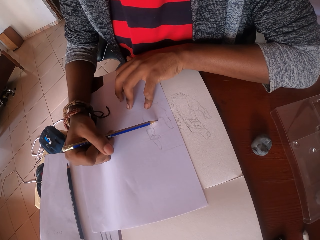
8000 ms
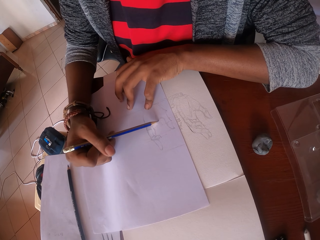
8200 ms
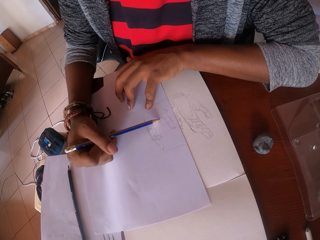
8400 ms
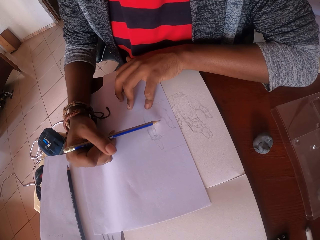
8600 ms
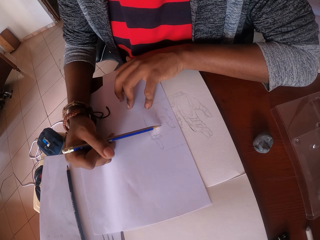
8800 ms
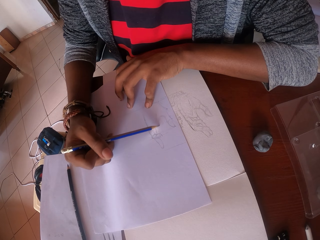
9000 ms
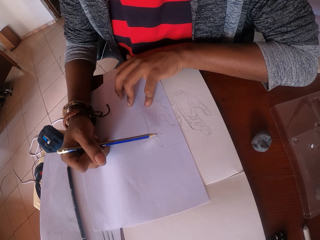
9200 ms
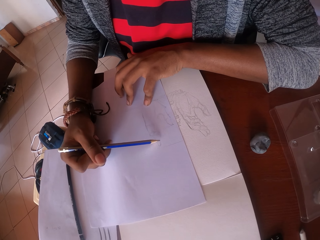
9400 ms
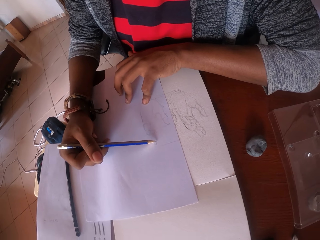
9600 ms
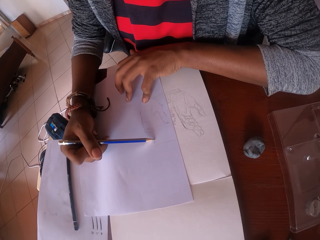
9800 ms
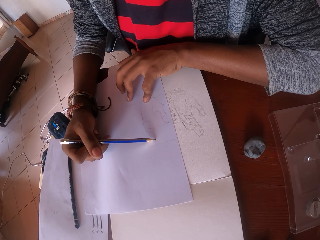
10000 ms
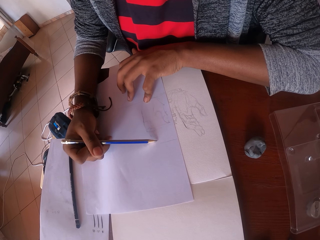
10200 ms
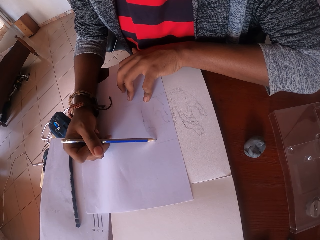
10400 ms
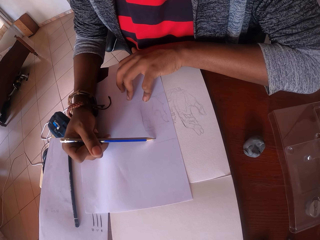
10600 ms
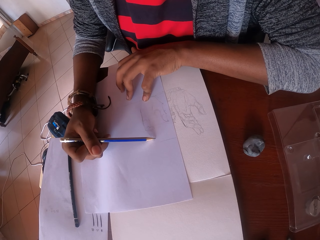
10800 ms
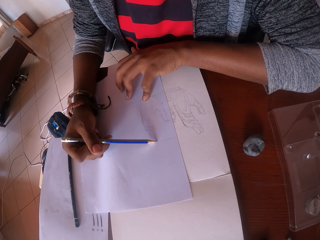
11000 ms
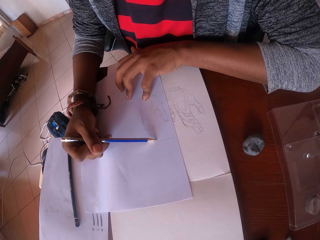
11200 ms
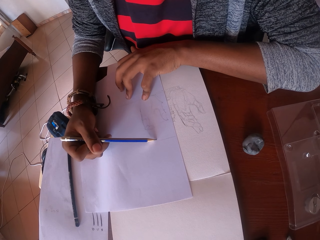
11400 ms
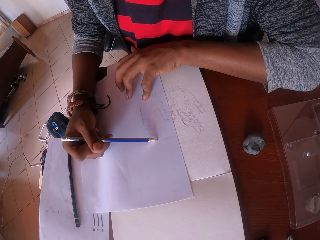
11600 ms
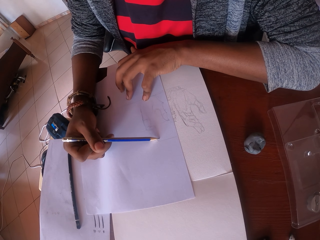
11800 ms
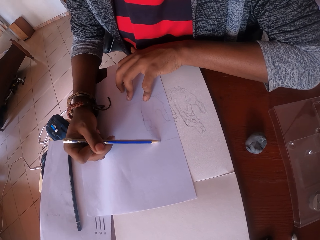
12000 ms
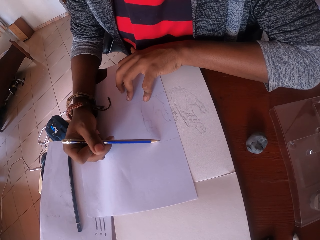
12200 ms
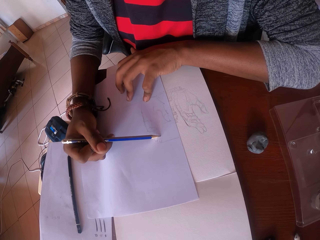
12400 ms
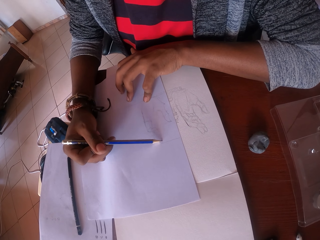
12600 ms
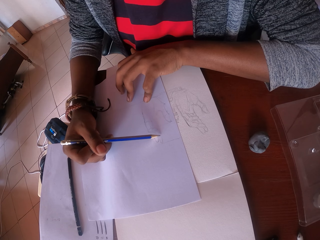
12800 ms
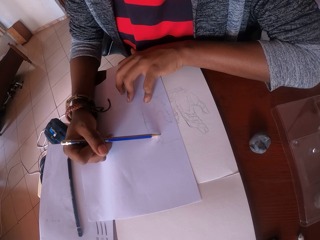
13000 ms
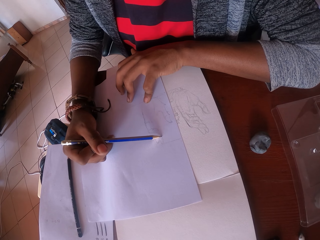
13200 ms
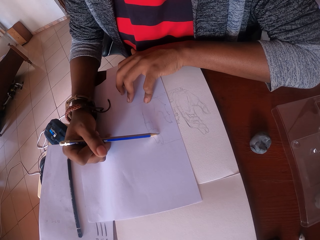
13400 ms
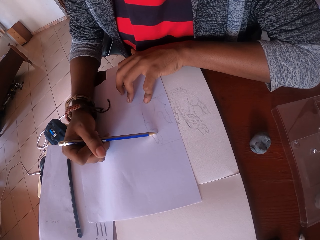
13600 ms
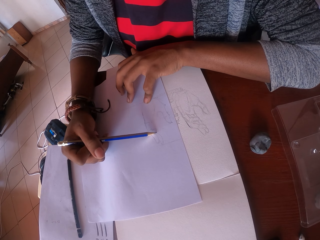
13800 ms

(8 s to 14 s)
The camera wearer draws a picture with a pencil on the paper.

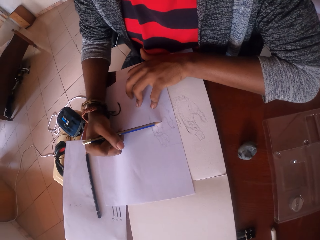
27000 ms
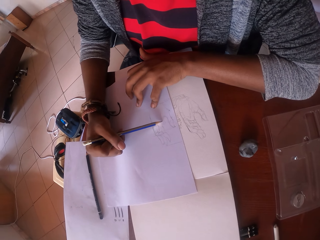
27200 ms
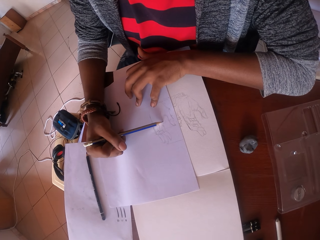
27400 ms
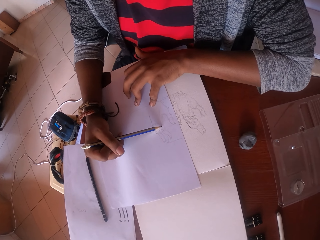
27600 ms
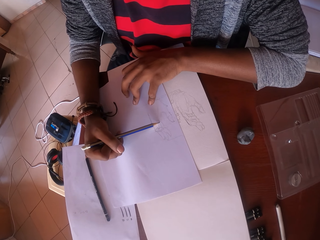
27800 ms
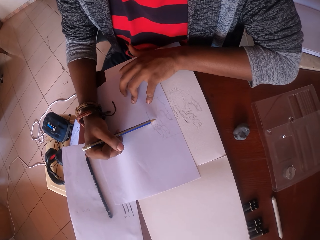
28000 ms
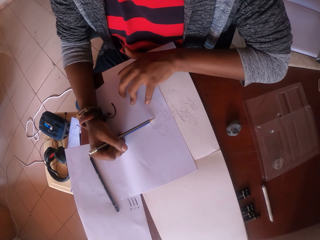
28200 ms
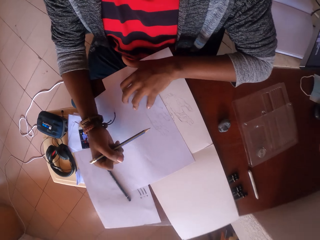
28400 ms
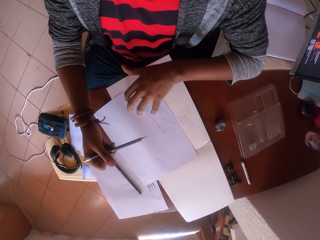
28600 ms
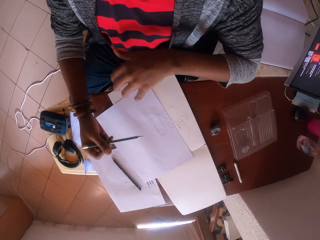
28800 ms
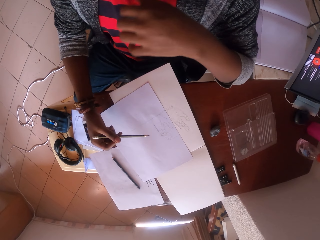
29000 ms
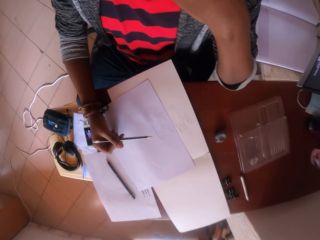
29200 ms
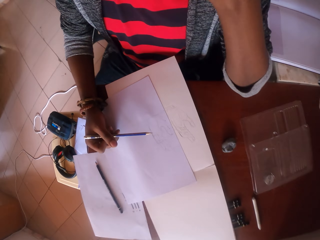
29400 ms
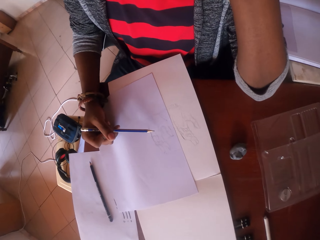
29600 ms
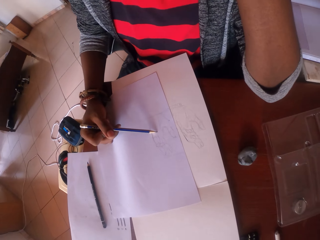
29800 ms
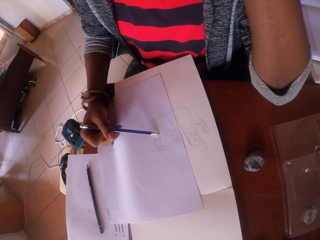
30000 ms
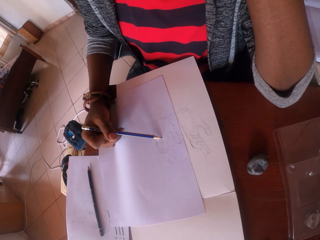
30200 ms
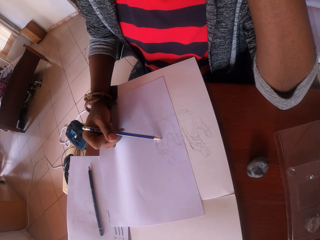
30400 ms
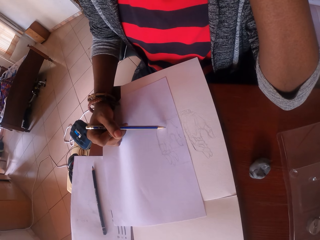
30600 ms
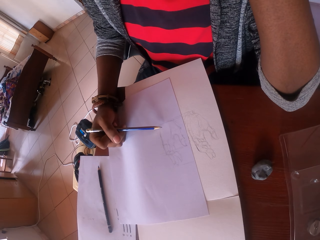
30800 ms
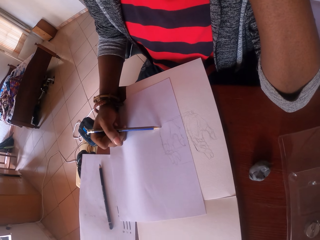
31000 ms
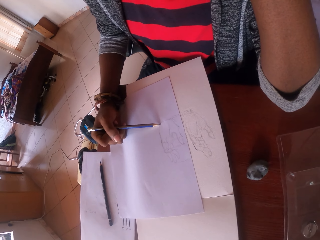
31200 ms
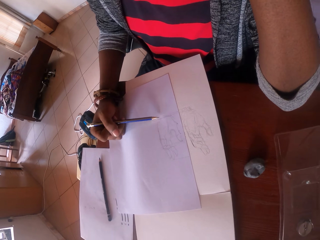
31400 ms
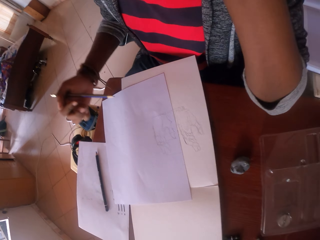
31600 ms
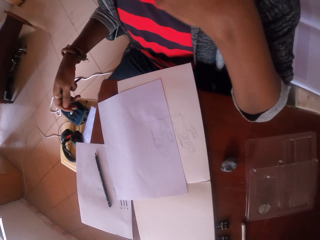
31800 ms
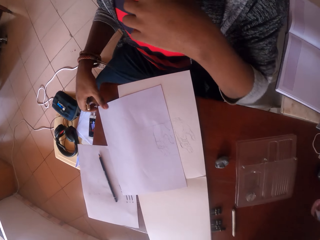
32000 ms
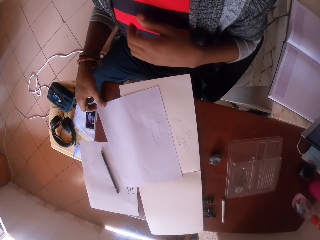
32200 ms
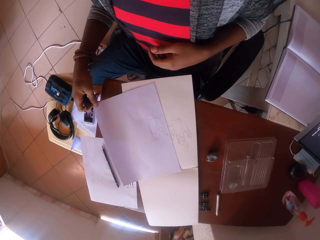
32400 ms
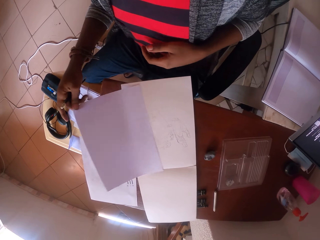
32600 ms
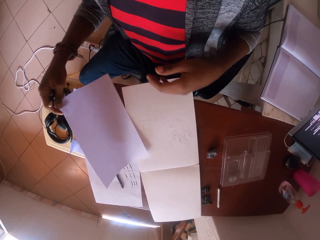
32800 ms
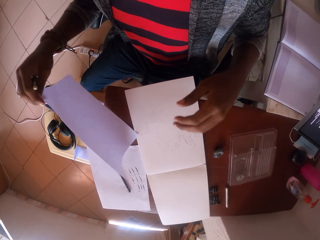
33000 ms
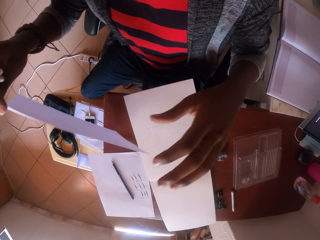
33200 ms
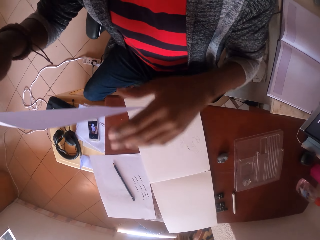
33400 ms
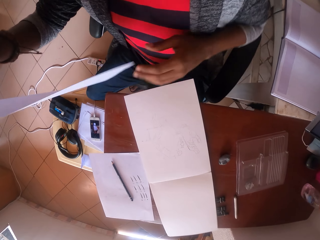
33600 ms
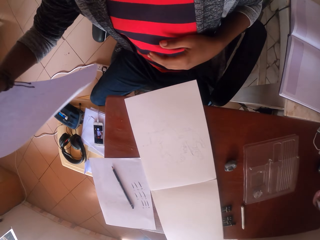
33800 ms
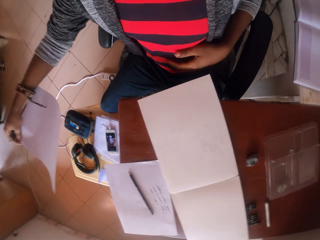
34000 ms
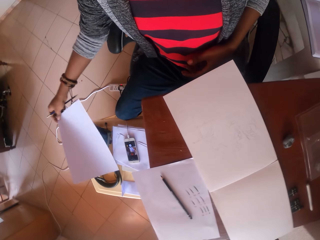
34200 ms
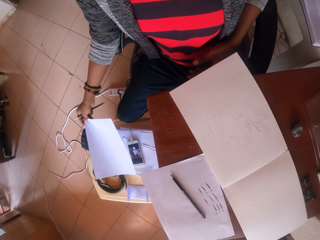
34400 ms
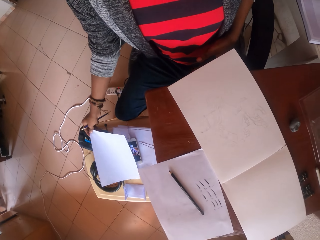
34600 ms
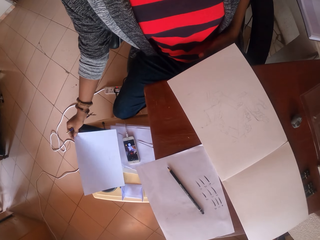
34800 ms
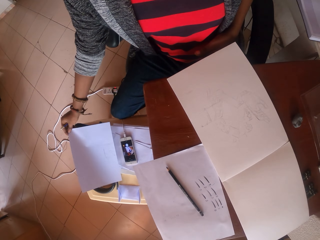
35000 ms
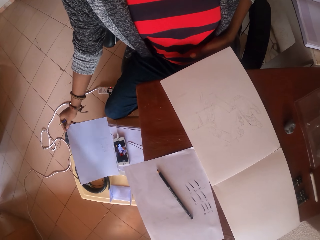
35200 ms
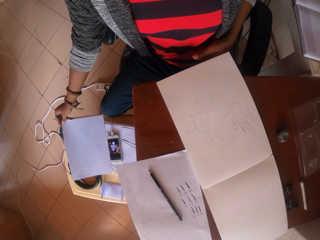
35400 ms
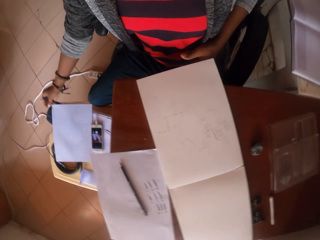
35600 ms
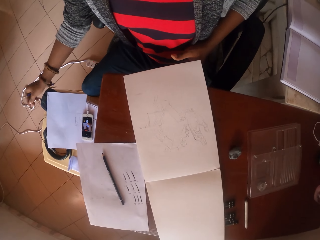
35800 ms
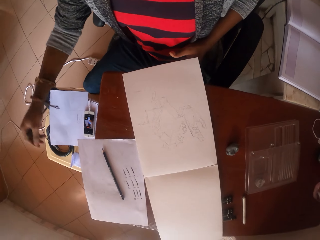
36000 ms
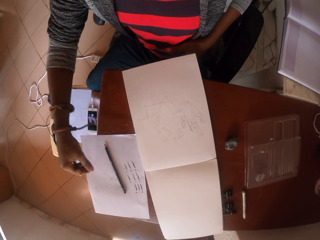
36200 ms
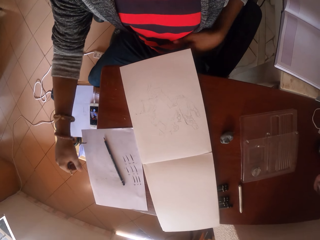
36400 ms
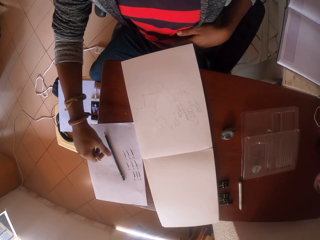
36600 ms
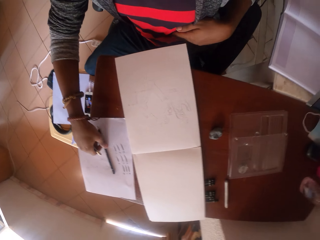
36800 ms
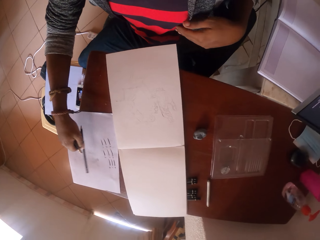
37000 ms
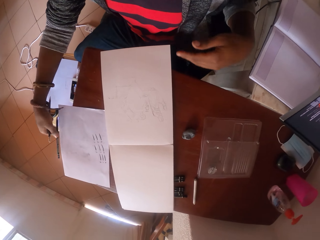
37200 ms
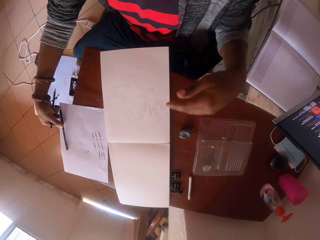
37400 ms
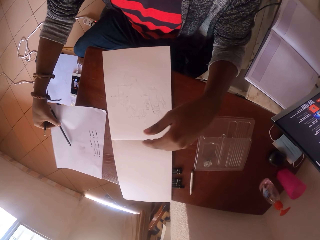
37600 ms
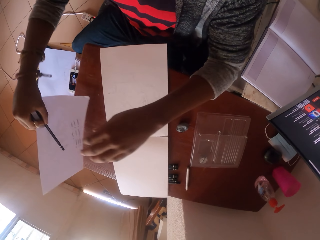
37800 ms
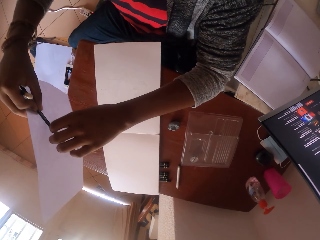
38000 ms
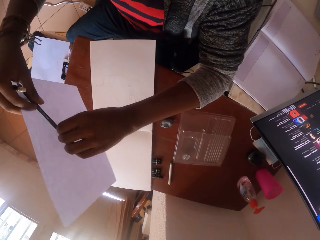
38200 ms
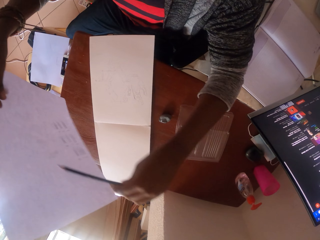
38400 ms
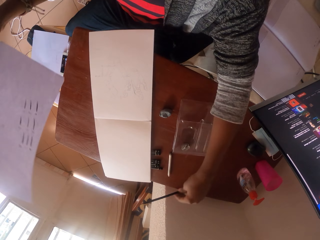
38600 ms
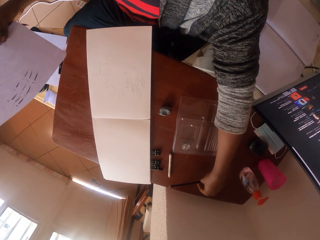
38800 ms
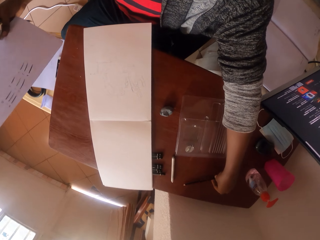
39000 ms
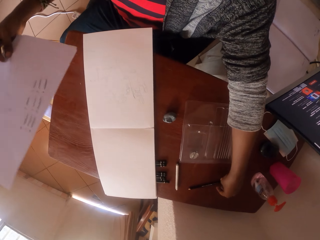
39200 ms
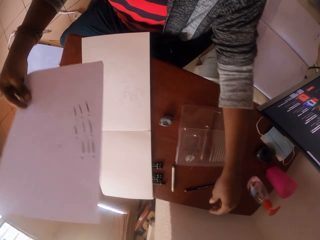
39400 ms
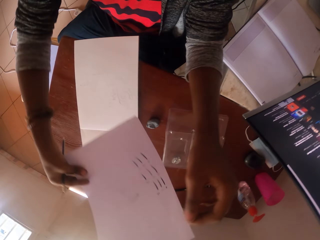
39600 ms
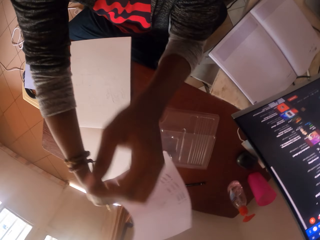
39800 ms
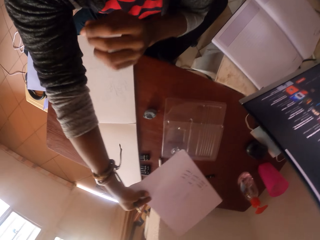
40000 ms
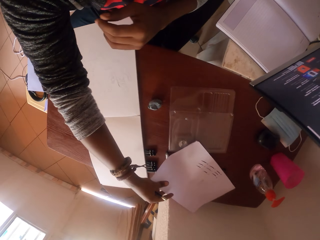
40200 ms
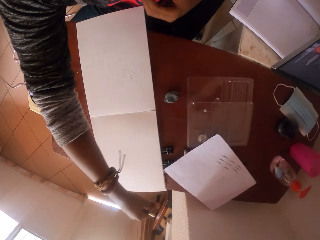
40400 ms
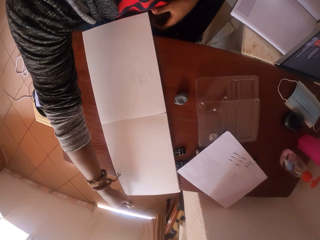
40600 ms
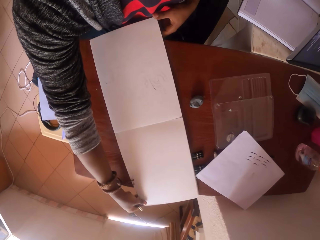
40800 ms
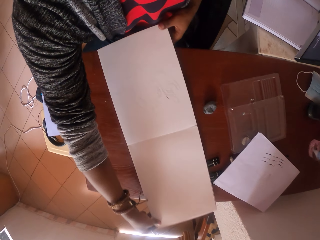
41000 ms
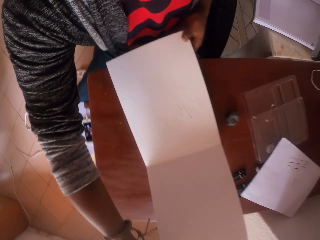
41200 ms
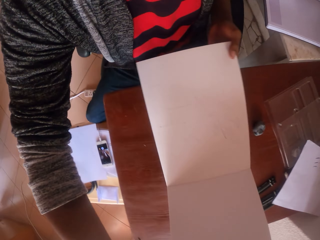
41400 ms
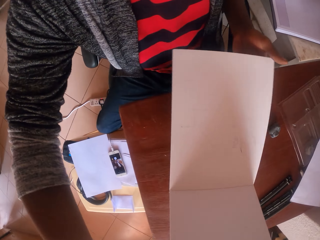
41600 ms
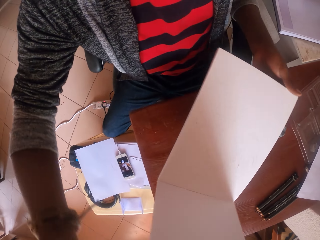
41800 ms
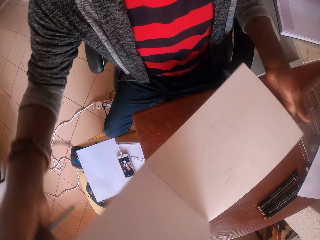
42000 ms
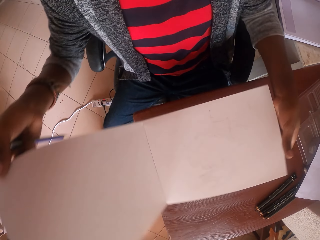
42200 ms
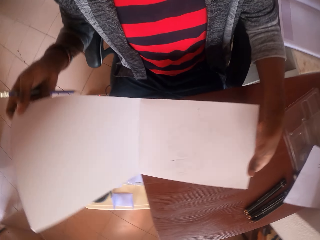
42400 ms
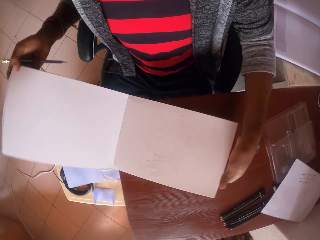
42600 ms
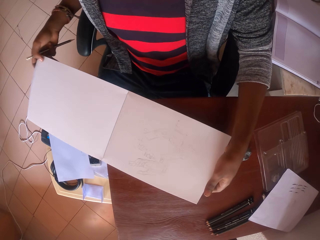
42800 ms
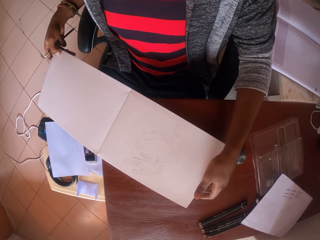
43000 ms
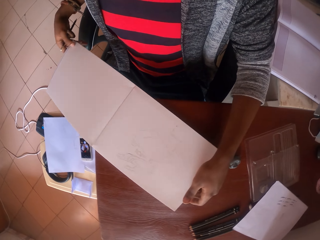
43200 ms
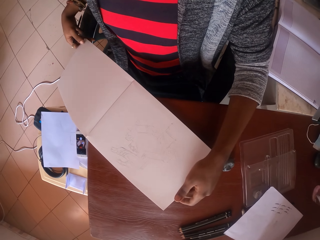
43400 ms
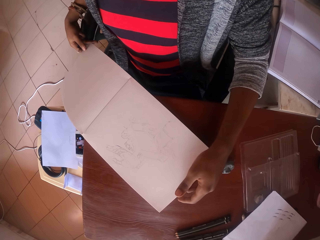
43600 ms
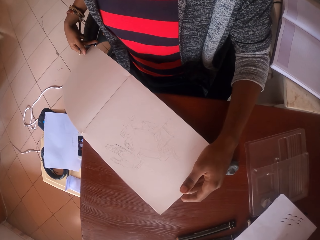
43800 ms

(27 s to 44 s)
The camera wearer looks at the picture. They raise the left hand towards something. They draw a picture with a pencil. They pick up the paper from the table with the right hand. They look at the paper. They put the paper on the table with the hand. They pick up the pencil from the table with the right hand. They pick up the paper from the table with the right hand. They take the pencil with the left hand. They put the pencil on the table. They put the paper on the table. They turn the book on the table with the hands. They pick up the paper from the table.
